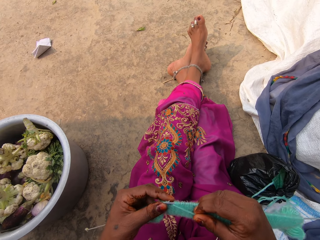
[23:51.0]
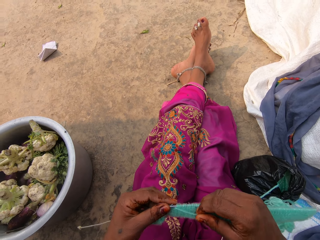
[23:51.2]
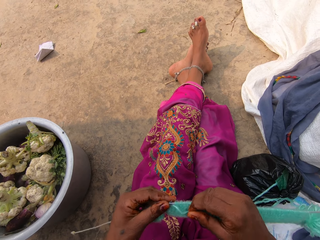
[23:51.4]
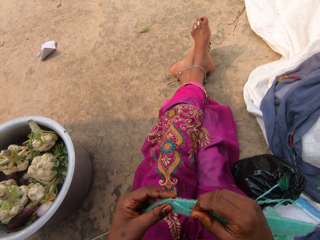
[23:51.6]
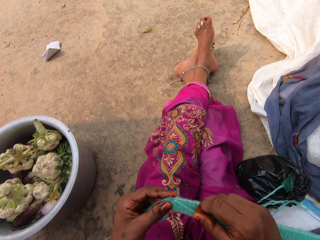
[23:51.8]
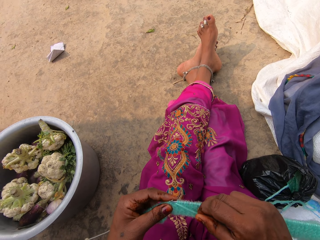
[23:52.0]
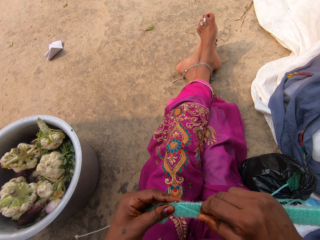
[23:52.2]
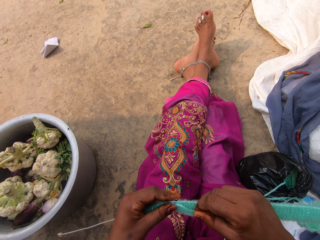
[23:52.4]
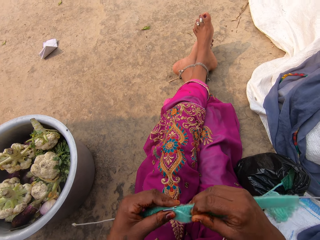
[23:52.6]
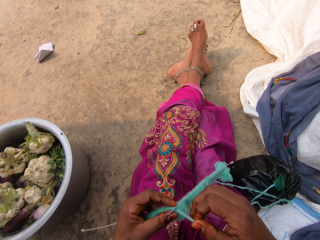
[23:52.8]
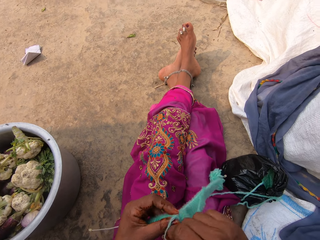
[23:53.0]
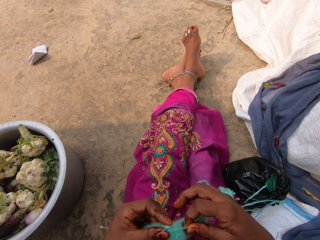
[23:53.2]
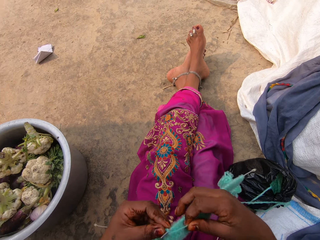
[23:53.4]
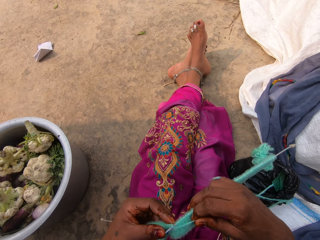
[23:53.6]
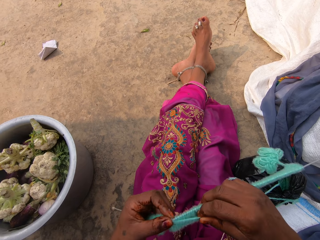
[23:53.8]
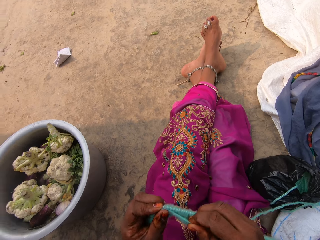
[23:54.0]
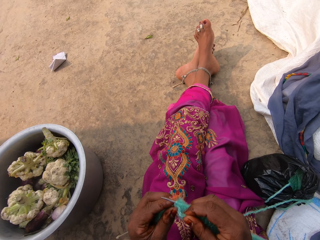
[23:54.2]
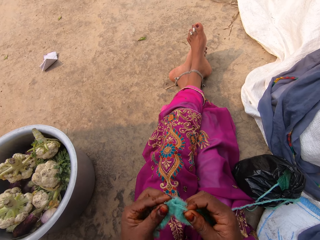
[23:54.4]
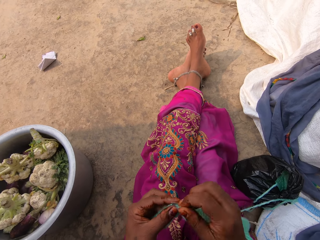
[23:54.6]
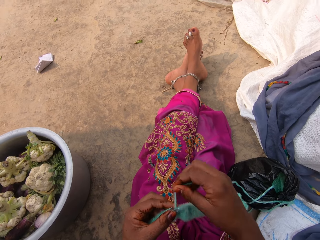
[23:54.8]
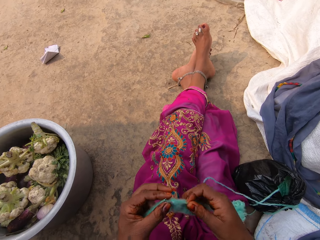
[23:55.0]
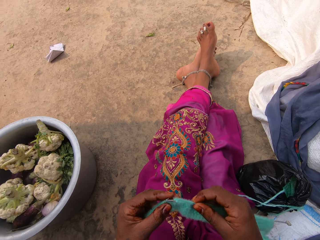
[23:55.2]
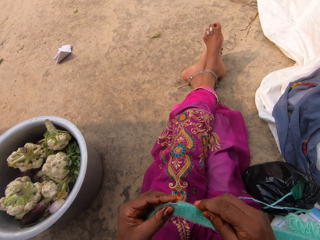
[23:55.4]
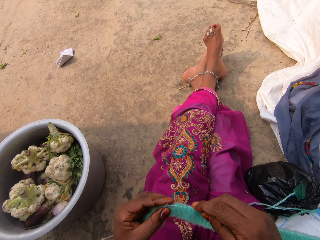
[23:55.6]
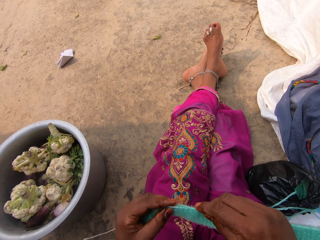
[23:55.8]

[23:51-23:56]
The camera wearer sews the yarn with a crochet needle.

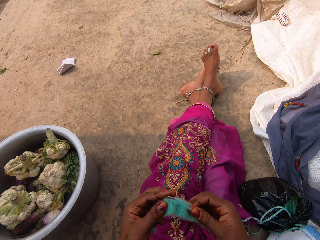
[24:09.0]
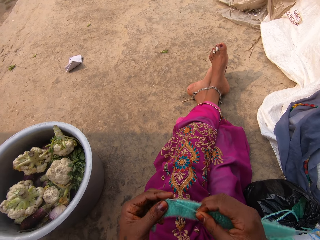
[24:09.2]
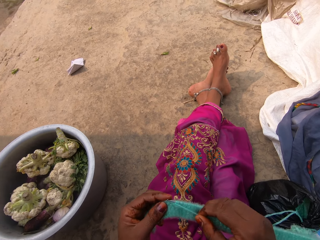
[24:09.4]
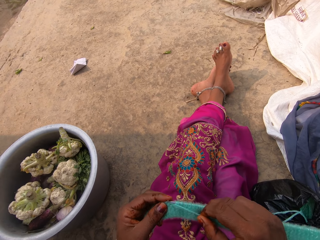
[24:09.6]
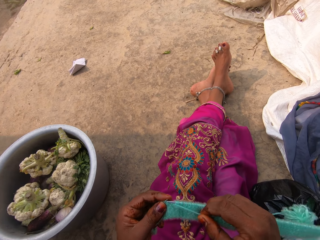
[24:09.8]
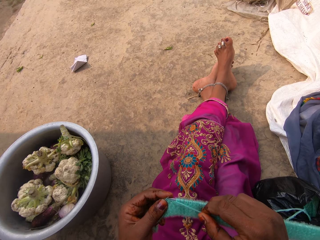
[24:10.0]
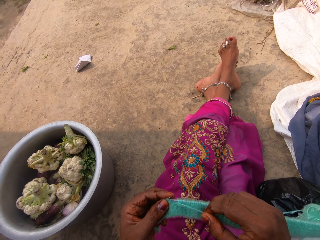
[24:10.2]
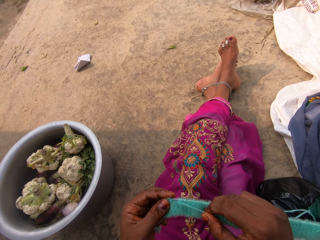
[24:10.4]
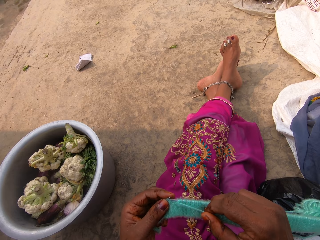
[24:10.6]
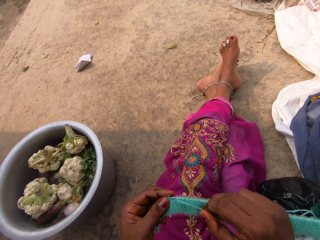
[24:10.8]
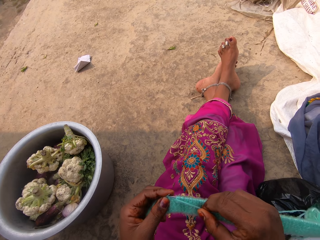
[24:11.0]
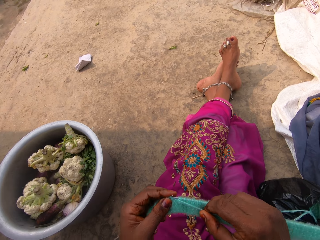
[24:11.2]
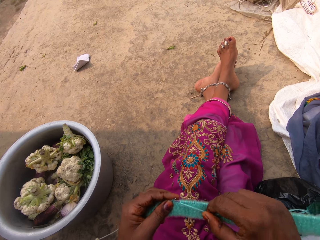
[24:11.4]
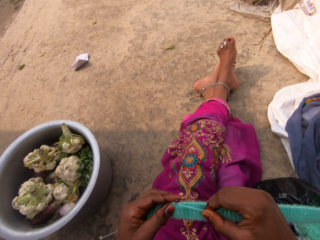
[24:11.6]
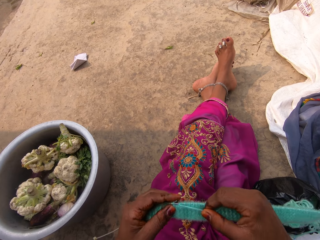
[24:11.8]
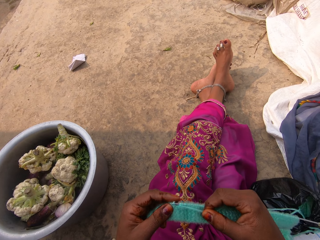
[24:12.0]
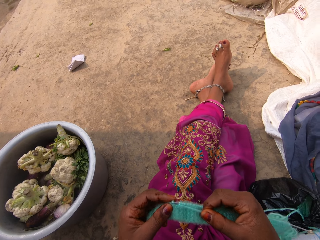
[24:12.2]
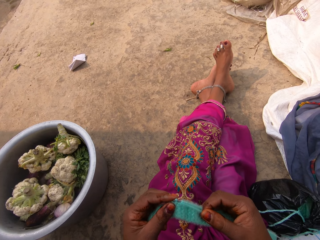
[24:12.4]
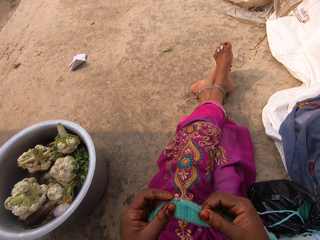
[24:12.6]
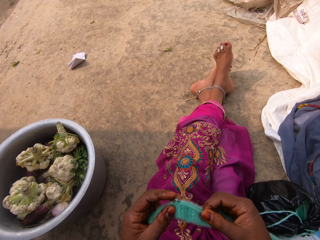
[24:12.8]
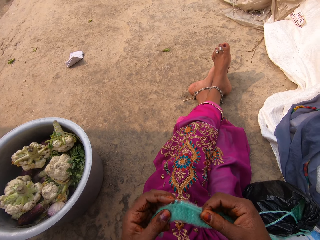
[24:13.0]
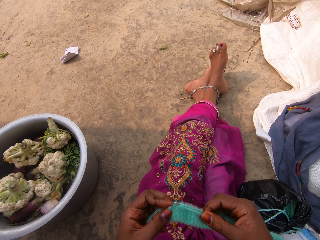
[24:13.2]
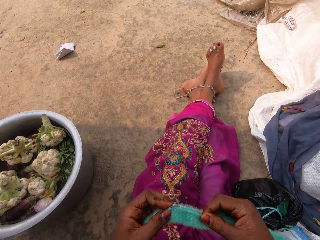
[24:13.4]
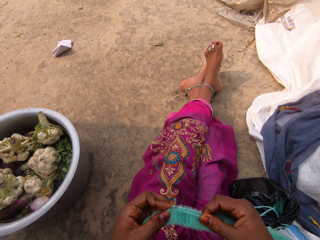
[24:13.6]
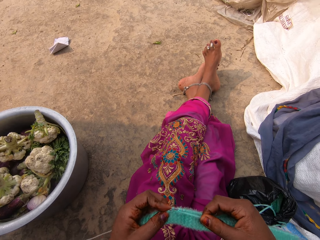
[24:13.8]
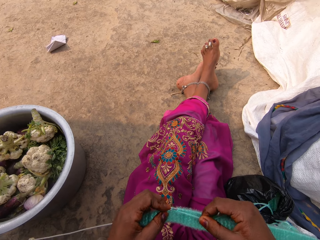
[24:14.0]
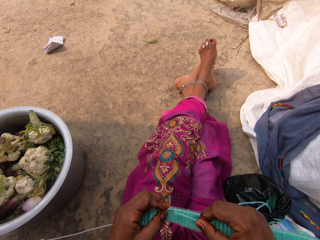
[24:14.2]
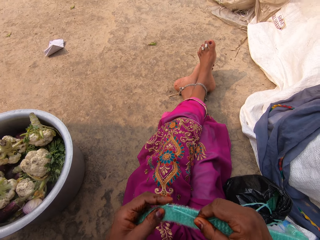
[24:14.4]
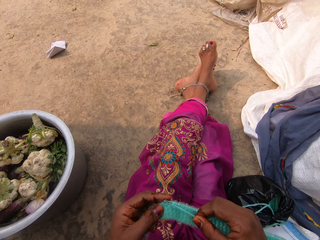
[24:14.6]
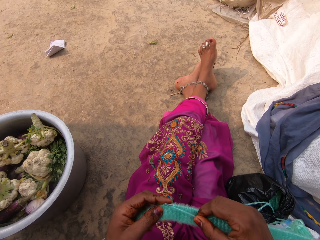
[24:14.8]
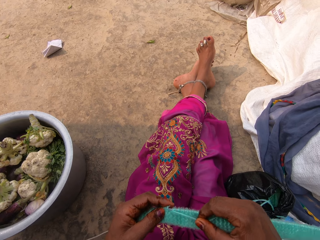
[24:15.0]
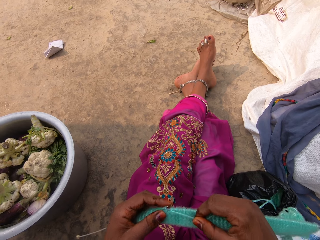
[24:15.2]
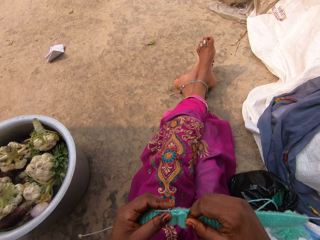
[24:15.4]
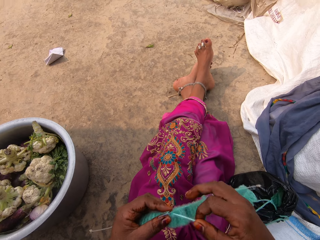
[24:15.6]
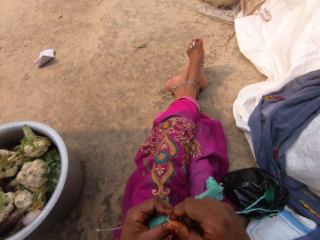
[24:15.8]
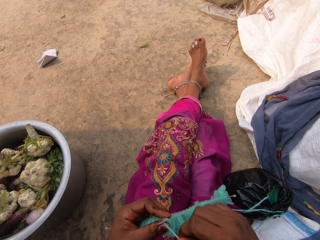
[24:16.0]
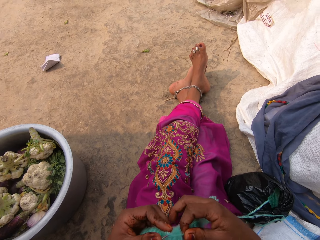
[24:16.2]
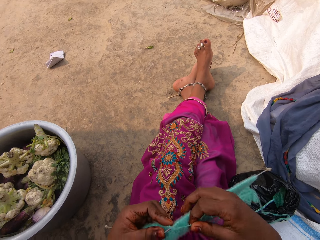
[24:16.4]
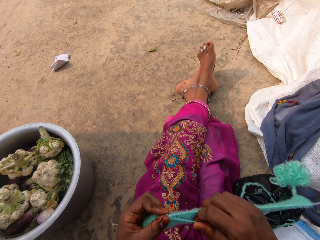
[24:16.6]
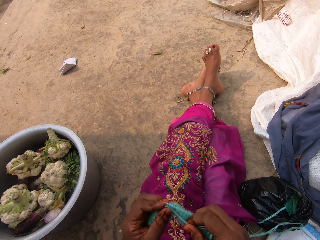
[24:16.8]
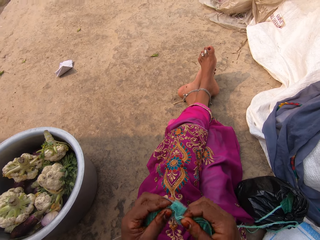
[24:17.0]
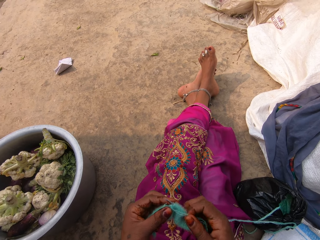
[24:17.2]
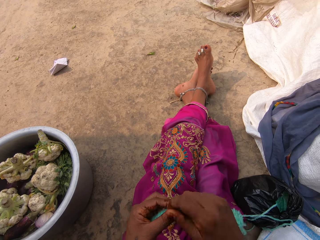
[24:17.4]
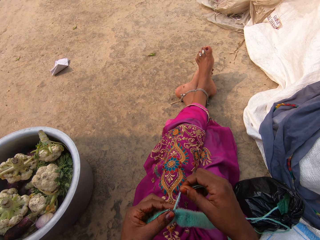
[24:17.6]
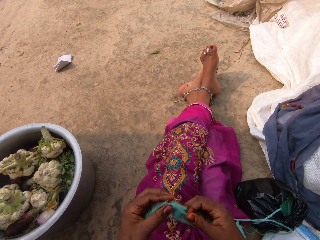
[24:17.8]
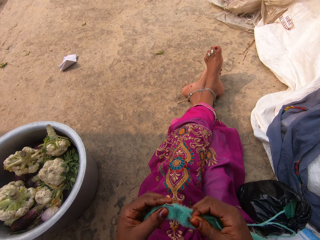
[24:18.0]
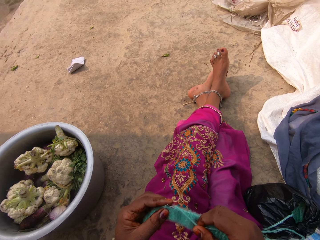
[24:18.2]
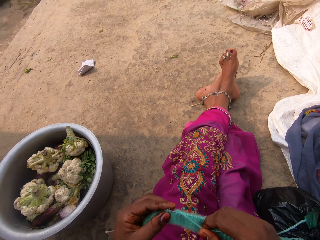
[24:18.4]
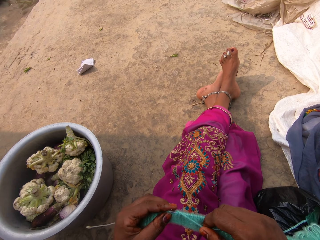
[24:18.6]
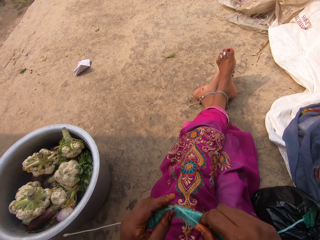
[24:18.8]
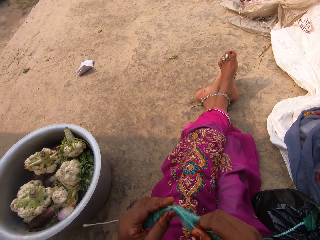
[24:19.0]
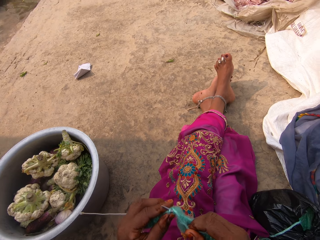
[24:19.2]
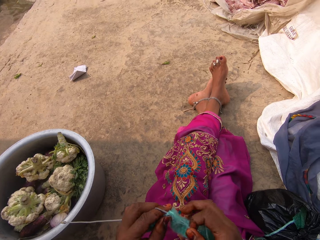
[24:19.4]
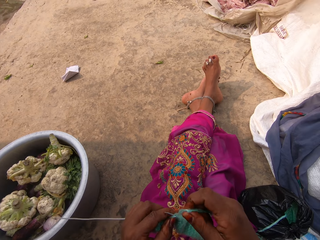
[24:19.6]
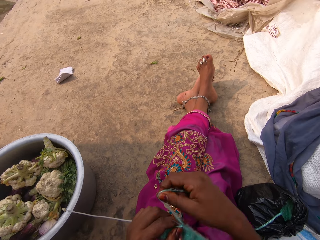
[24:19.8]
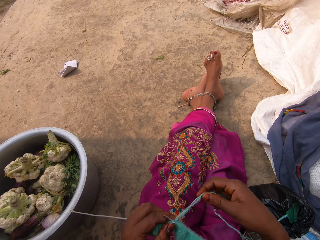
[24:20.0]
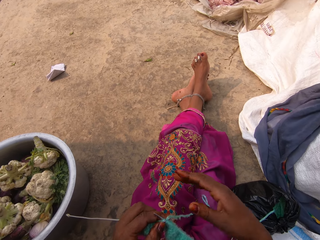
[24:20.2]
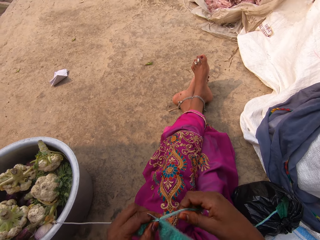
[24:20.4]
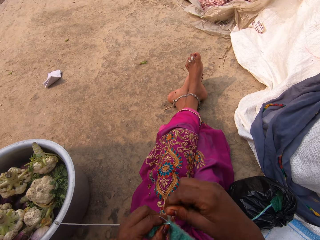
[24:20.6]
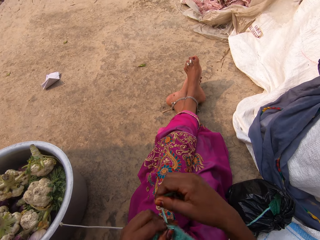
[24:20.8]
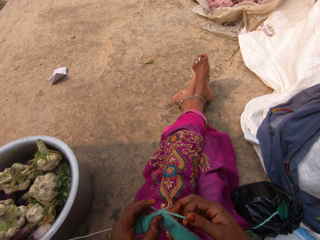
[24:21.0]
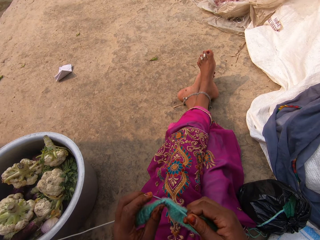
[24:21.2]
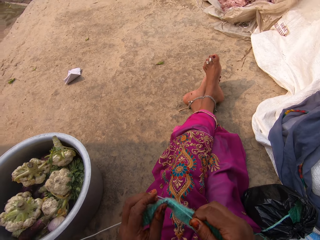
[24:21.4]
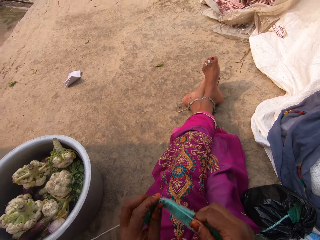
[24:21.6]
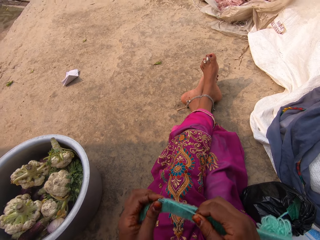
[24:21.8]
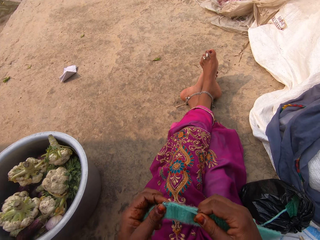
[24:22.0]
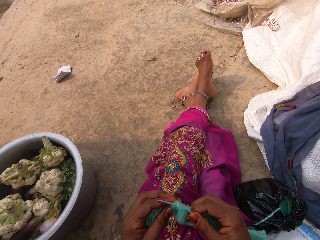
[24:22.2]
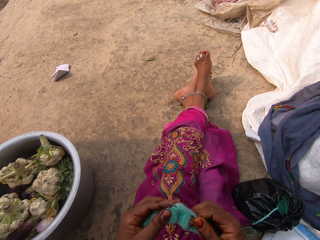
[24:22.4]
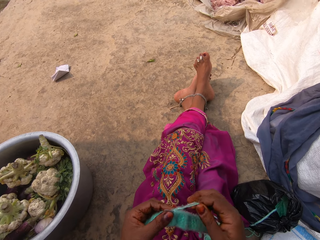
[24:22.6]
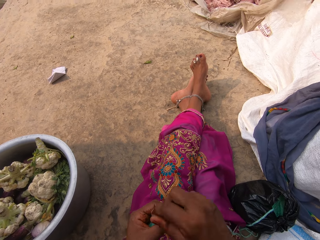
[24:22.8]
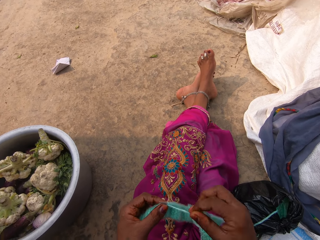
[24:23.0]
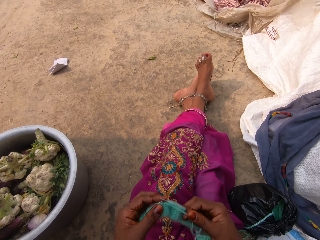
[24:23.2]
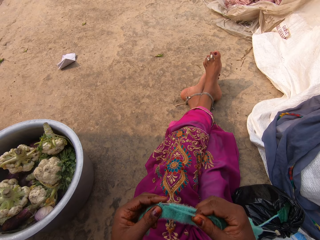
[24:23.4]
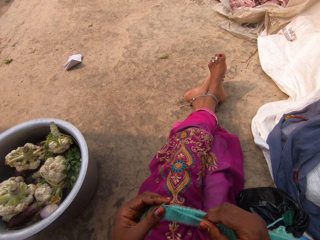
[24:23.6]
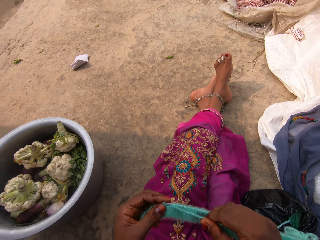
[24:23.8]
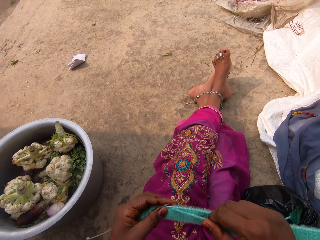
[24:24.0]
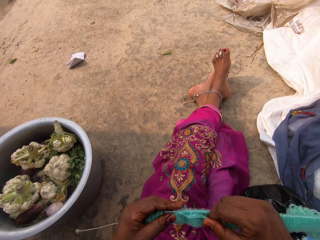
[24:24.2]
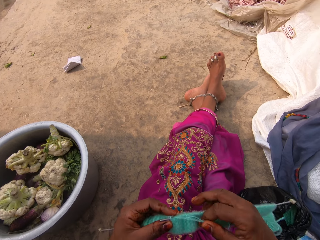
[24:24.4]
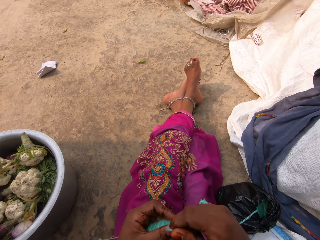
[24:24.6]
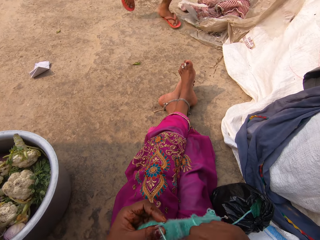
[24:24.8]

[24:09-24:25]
The camera wearer adjusts a yarn on the knitting needle. They knit a fabric. They converse.
